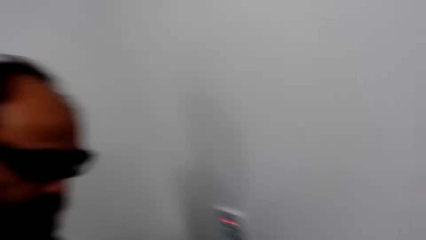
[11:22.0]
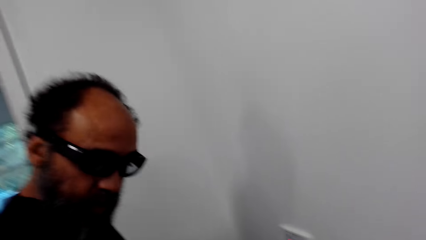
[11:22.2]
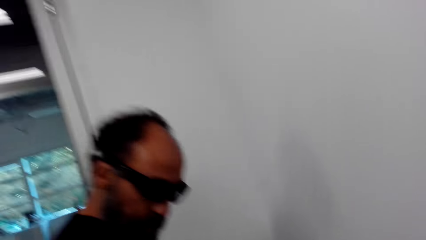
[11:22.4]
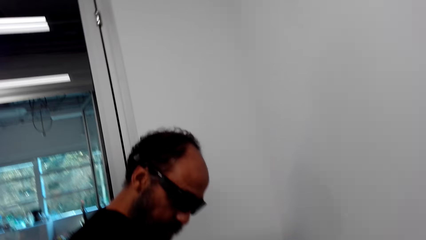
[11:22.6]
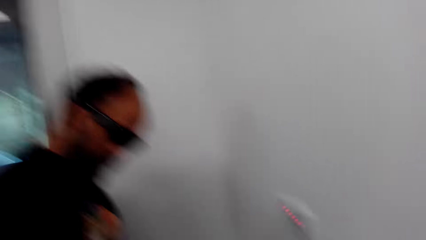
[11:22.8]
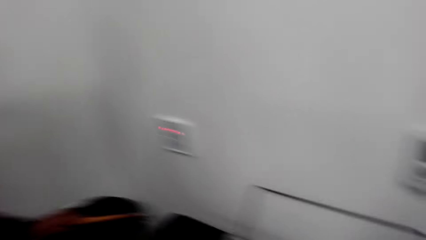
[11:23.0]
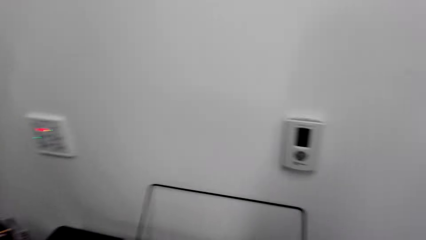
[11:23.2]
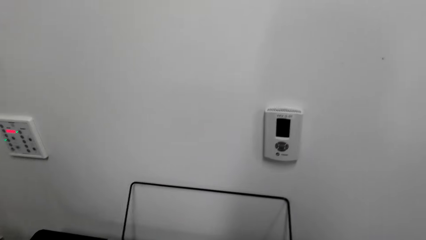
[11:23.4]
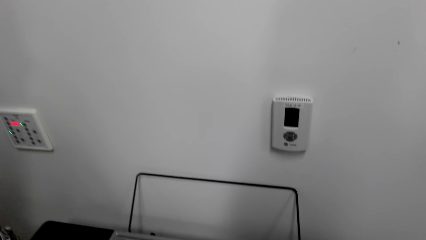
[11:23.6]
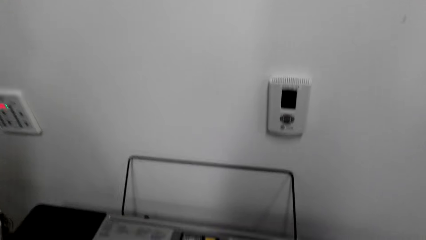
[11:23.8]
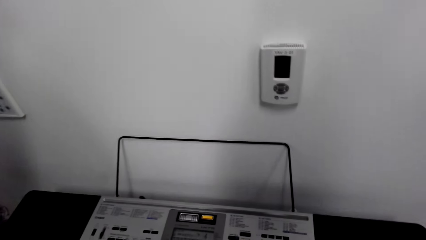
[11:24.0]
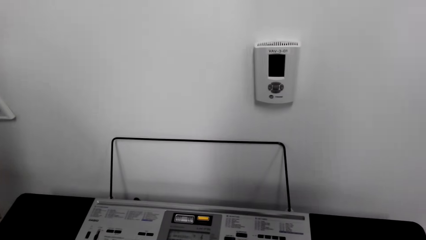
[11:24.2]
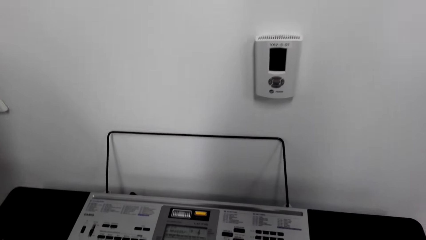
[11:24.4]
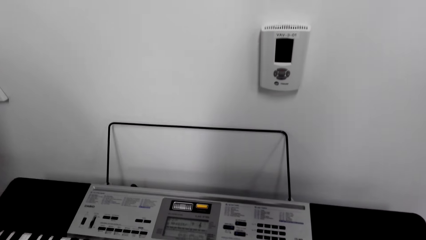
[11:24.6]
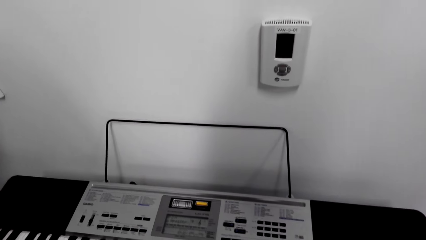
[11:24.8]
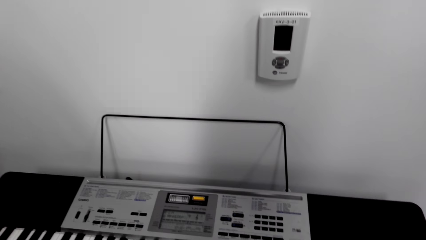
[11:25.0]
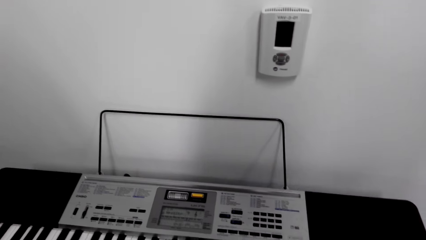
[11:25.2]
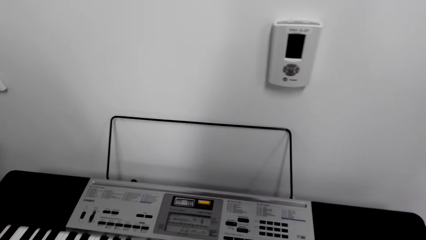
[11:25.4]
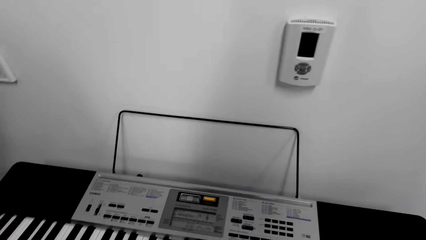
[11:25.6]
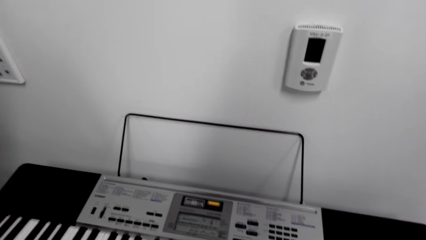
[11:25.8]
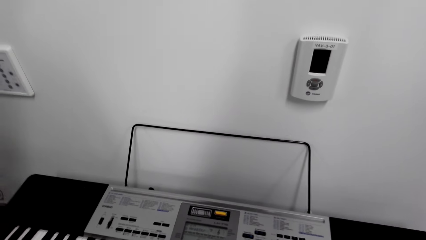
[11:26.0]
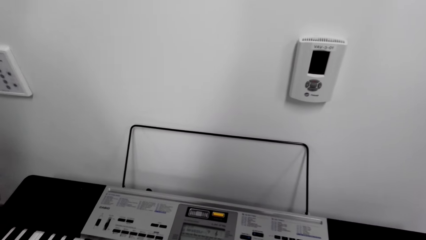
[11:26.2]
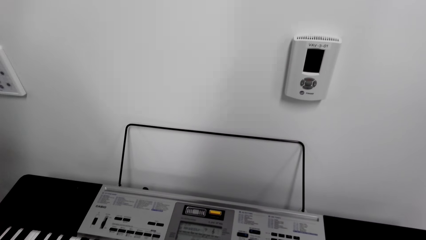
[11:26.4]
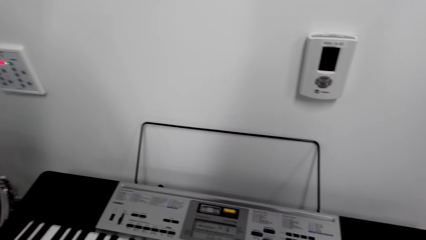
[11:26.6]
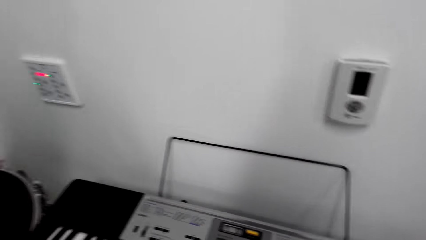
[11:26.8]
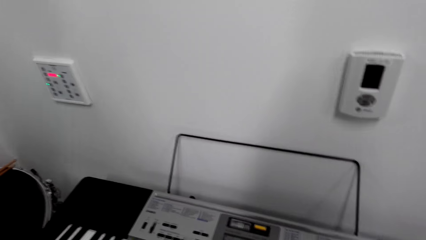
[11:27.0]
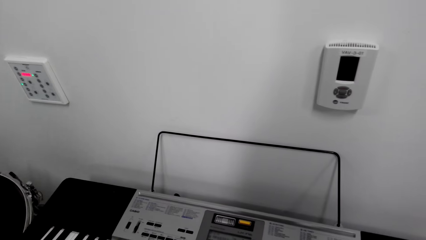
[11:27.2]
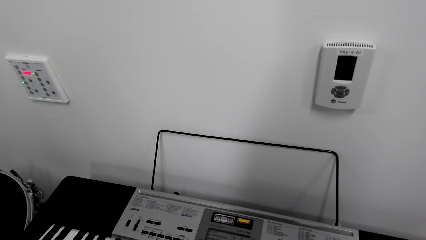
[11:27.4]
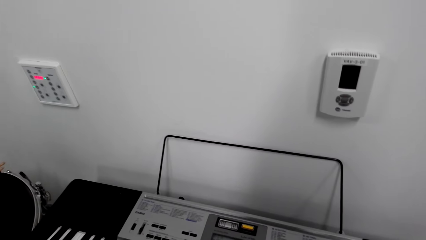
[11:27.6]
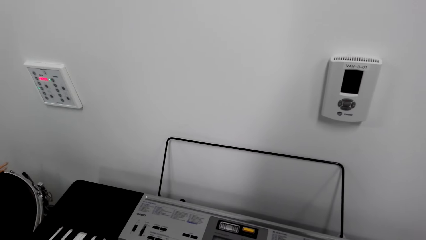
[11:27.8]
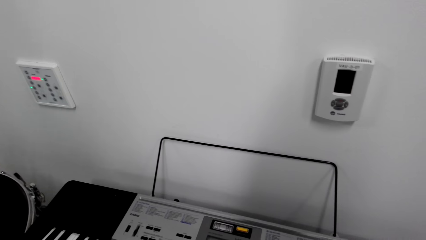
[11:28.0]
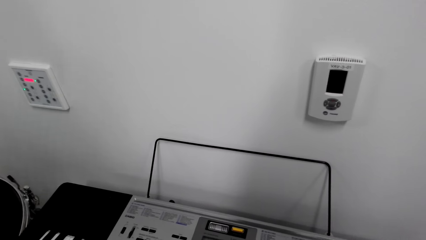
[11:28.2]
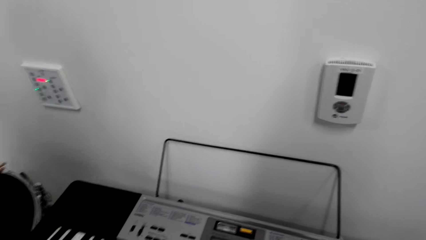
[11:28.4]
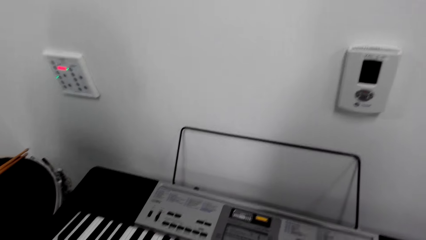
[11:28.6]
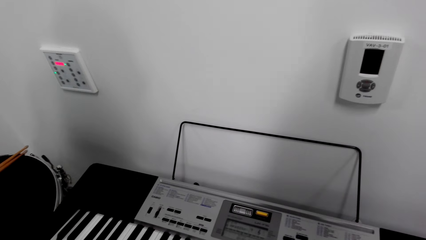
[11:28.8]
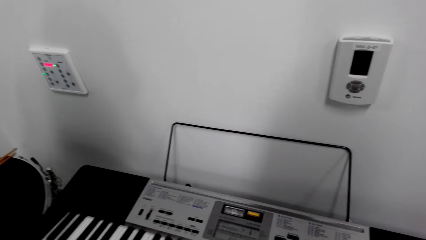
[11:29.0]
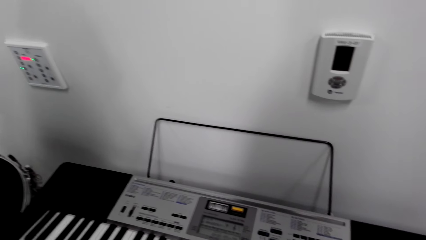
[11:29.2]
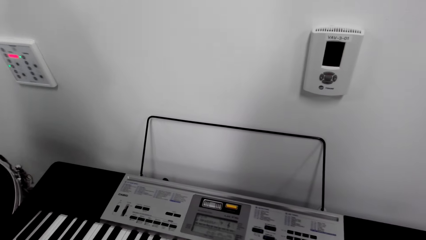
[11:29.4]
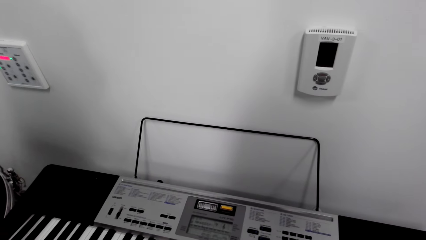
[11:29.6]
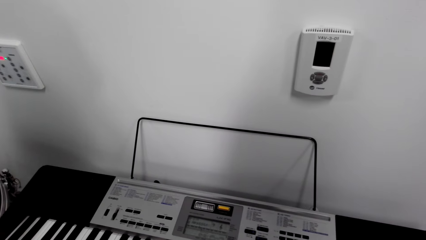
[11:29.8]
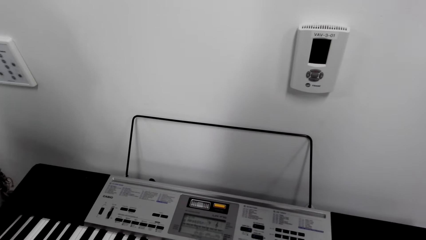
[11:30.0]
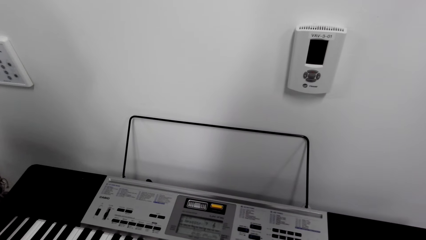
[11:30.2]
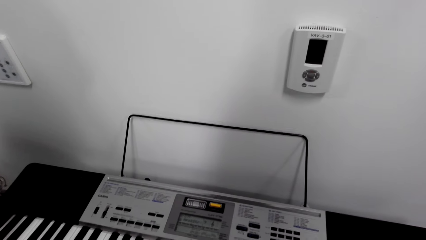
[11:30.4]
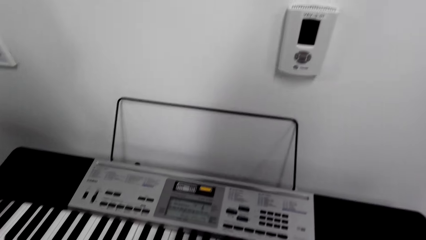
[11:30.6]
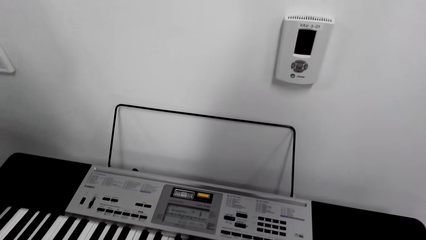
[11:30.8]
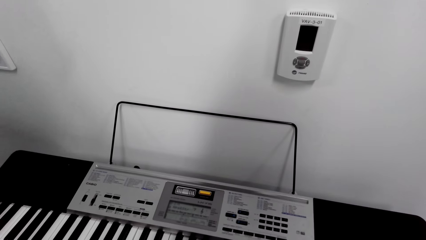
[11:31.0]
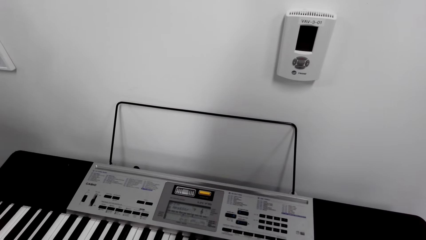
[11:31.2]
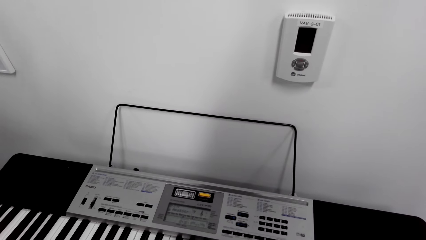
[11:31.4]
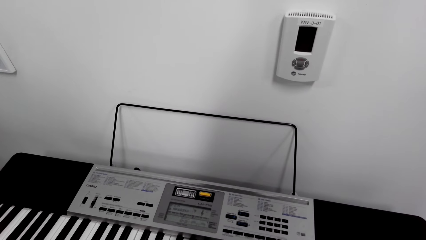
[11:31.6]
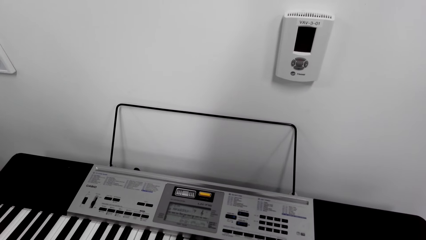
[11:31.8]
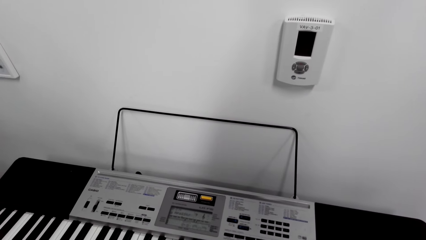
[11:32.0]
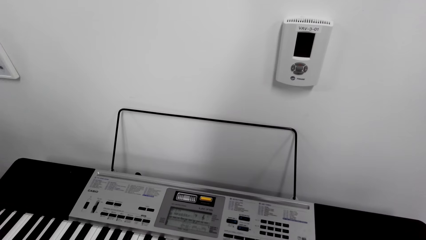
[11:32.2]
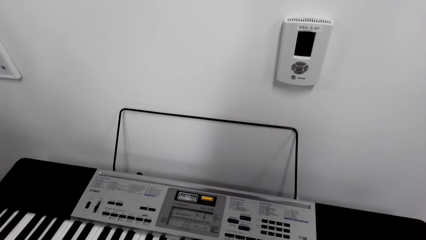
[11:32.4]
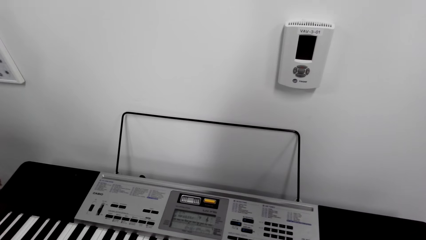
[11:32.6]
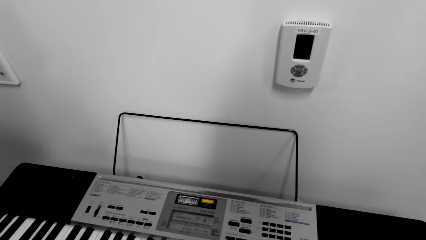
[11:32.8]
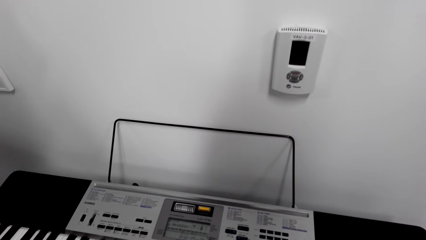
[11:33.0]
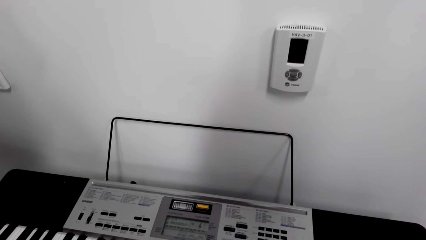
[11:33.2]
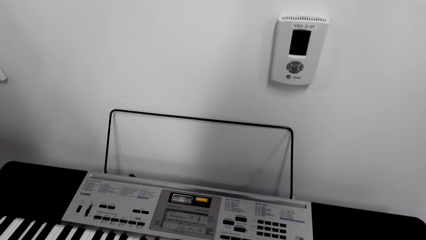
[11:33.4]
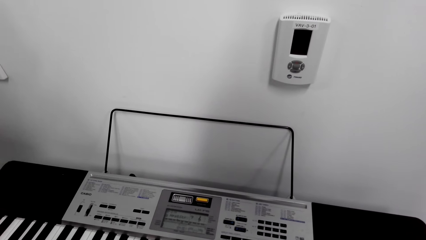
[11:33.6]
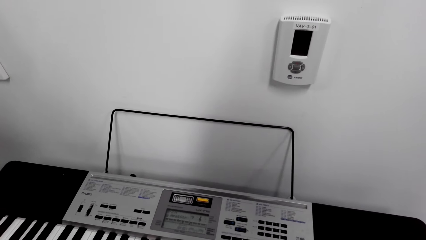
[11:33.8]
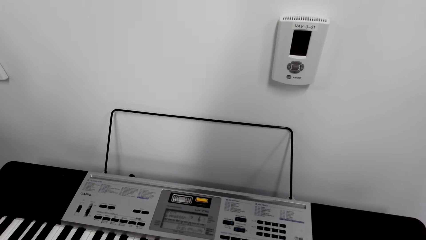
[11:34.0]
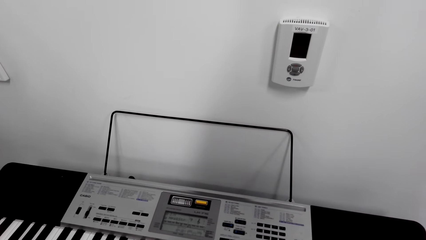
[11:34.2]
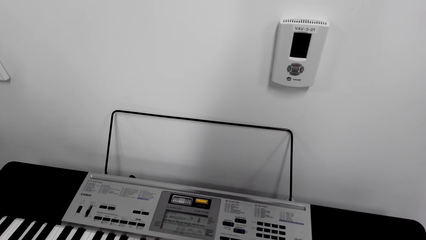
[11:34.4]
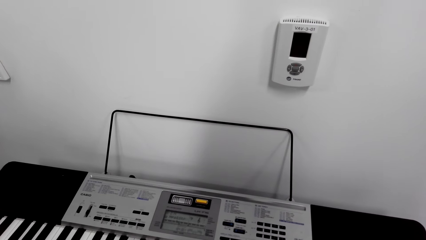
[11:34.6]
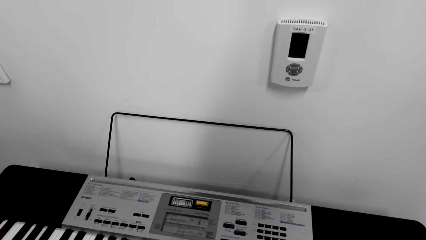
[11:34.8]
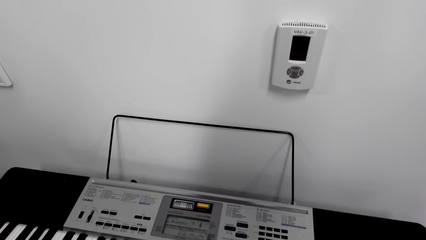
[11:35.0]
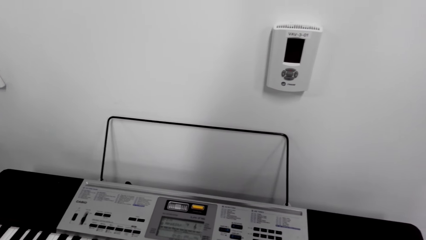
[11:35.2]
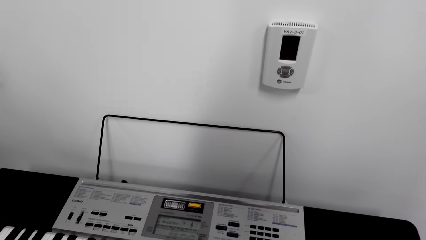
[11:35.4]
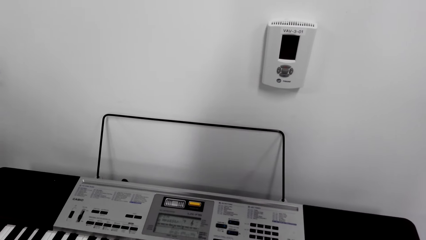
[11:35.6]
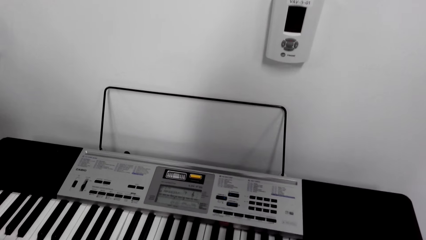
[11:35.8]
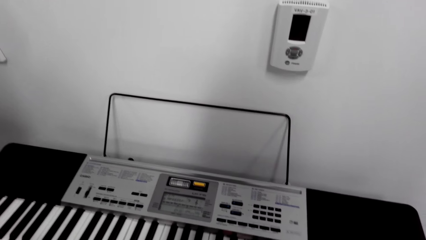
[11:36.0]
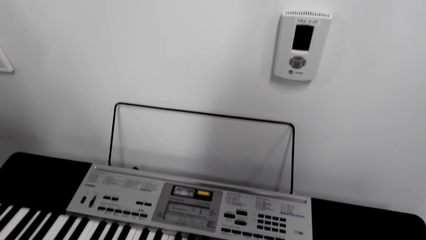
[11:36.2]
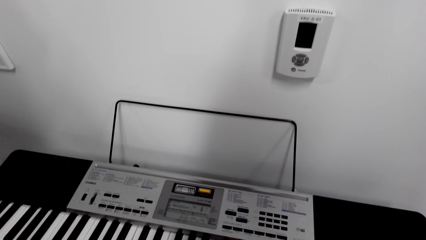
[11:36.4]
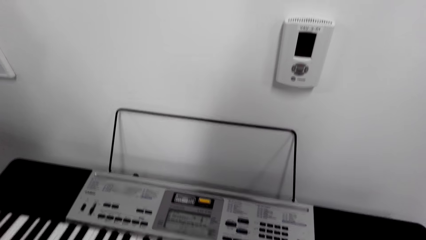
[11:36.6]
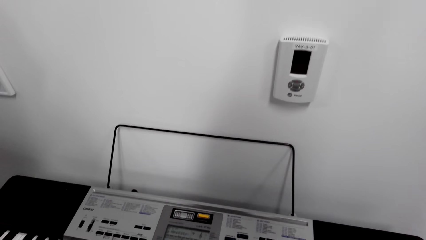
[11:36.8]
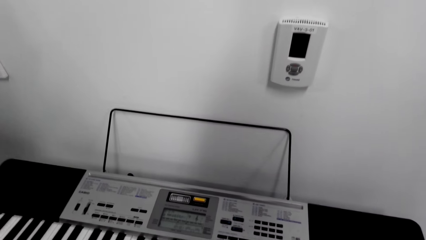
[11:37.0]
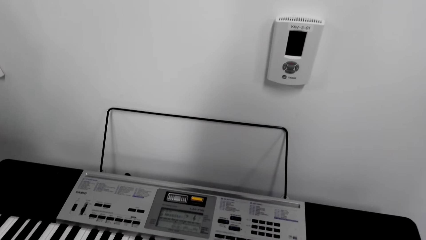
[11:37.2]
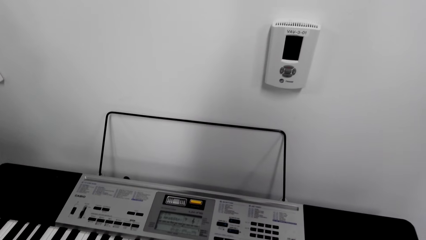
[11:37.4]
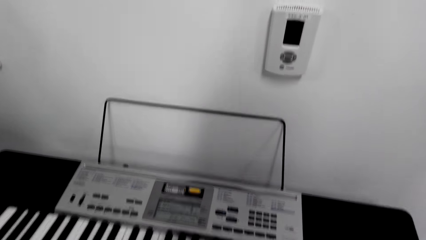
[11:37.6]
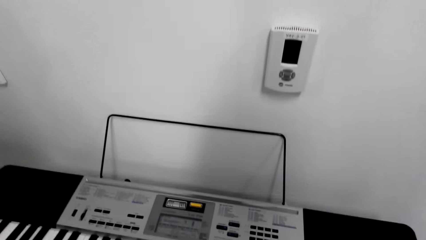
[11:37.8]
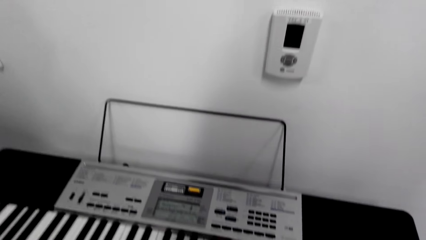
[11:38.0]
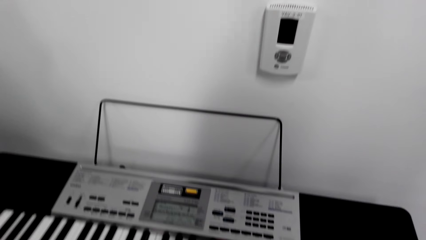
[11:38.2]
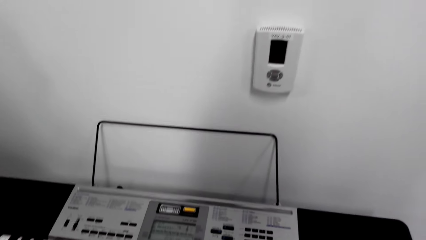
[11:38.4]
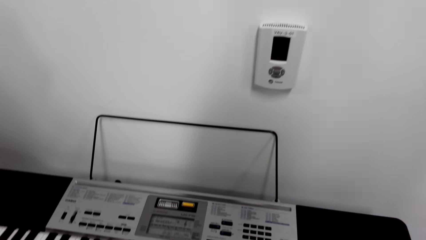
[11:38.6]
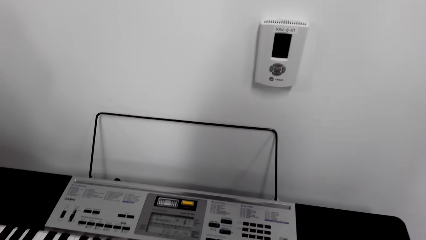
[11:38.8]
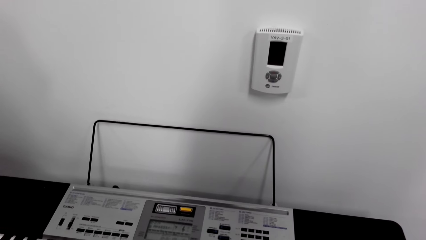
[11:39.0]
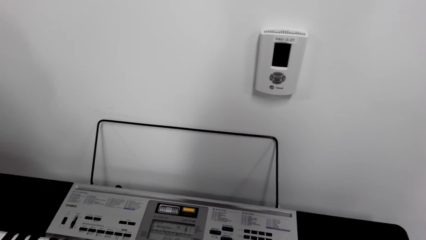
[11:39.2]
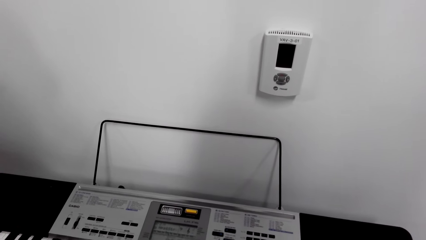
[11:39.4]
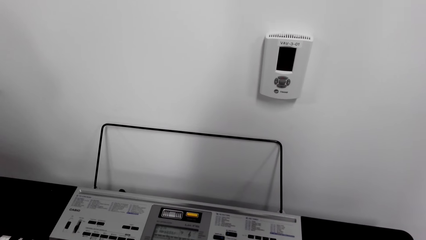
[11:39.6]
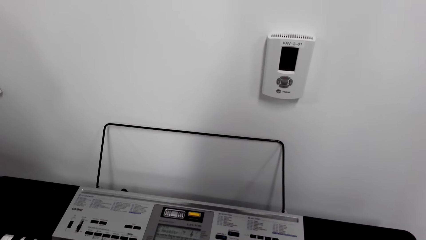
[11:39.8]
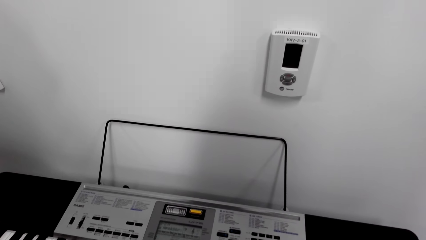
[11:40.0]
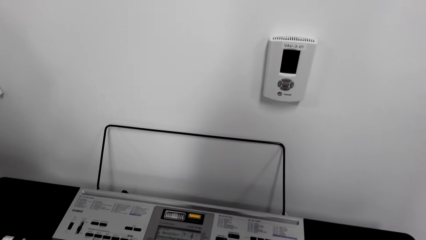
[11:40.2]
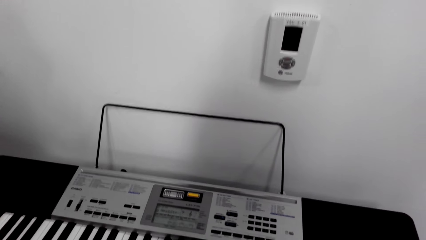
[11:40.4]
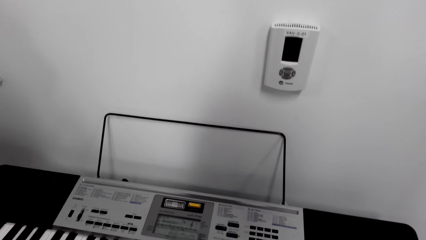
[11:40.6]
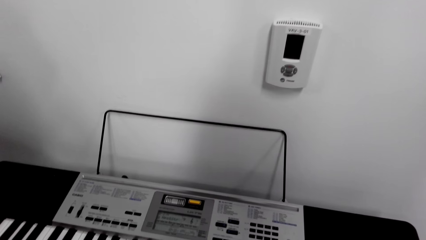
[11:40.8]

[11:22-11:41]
The camera wearer looks at a man. They look at the piano.
